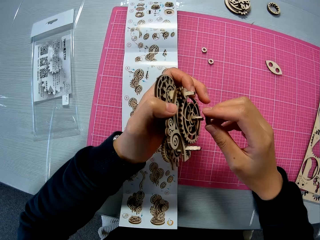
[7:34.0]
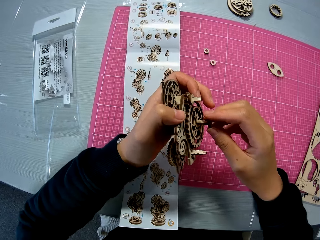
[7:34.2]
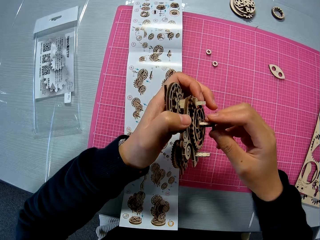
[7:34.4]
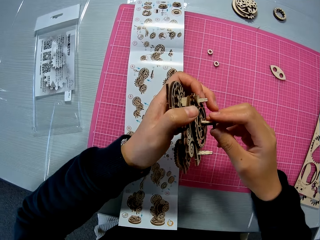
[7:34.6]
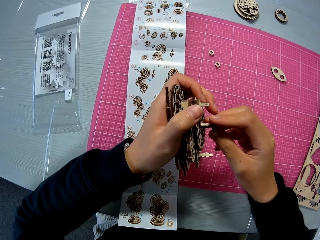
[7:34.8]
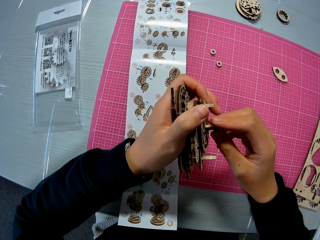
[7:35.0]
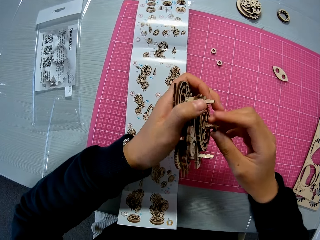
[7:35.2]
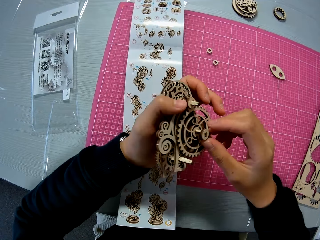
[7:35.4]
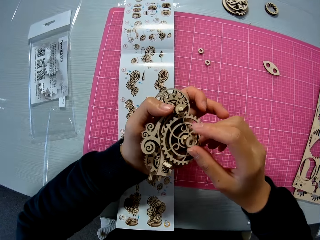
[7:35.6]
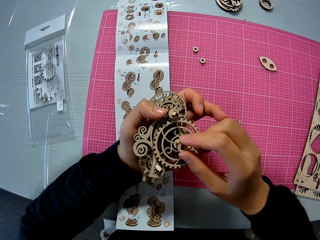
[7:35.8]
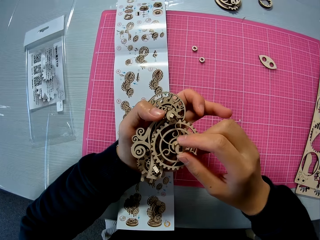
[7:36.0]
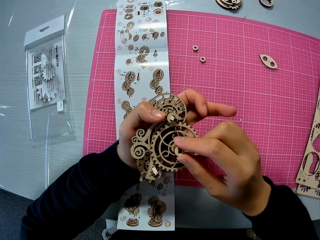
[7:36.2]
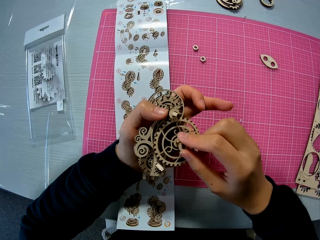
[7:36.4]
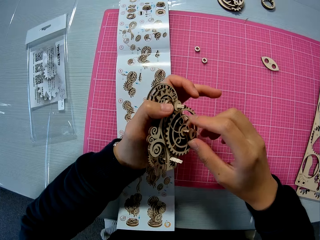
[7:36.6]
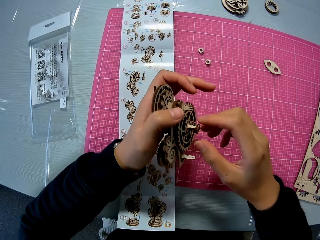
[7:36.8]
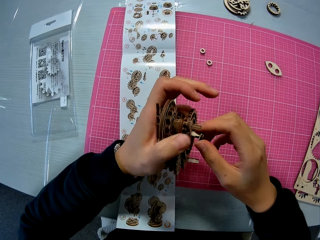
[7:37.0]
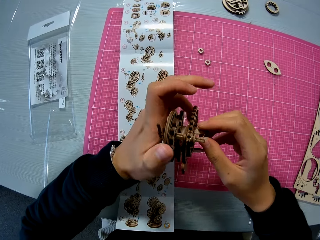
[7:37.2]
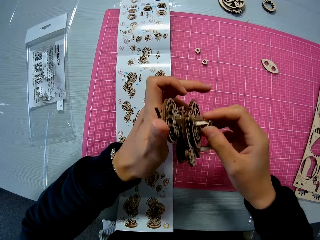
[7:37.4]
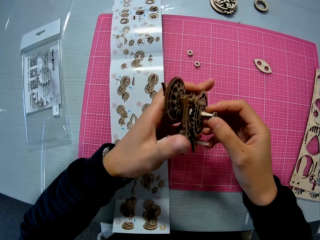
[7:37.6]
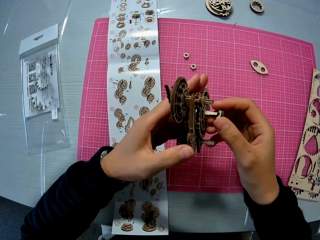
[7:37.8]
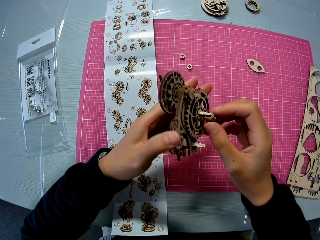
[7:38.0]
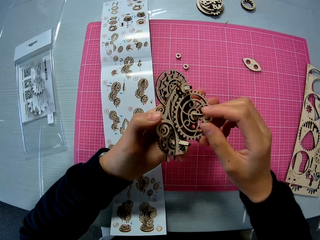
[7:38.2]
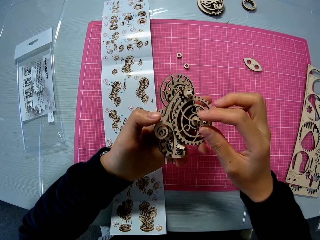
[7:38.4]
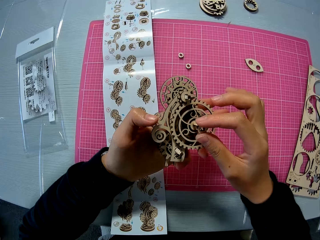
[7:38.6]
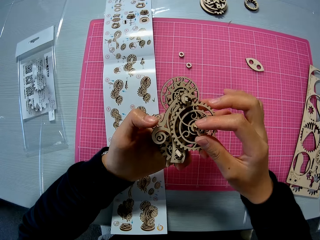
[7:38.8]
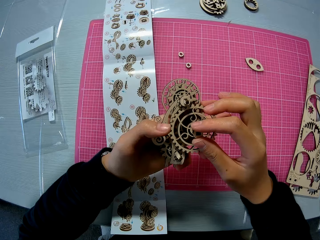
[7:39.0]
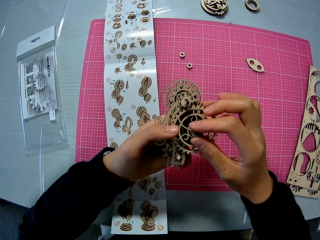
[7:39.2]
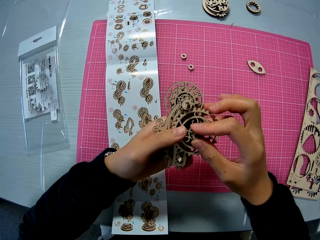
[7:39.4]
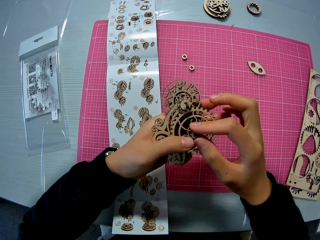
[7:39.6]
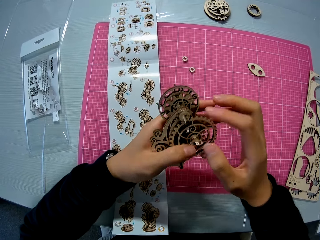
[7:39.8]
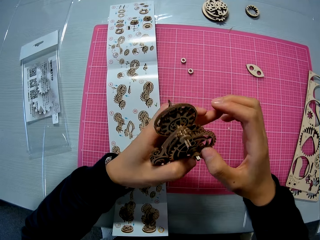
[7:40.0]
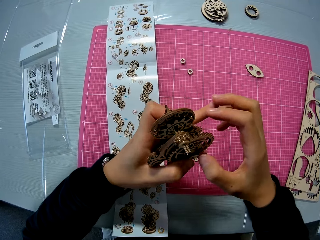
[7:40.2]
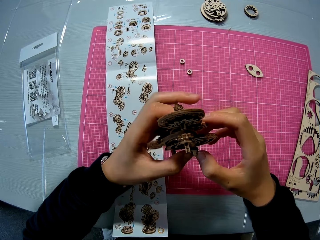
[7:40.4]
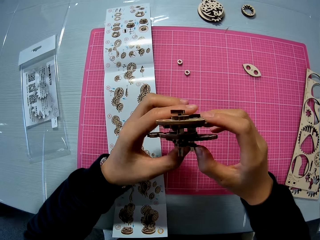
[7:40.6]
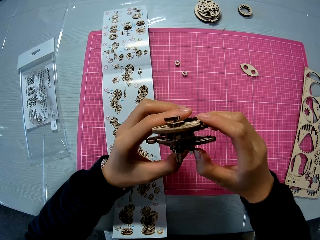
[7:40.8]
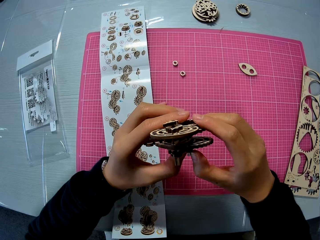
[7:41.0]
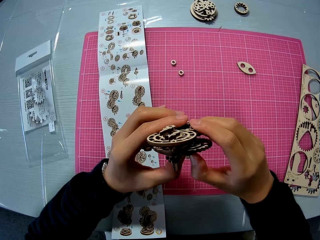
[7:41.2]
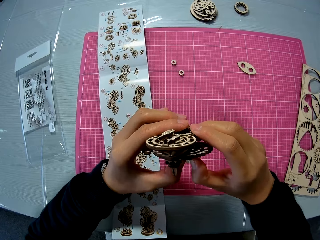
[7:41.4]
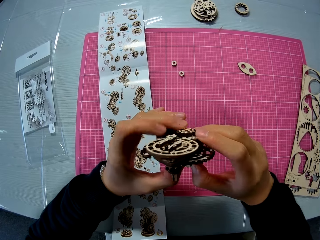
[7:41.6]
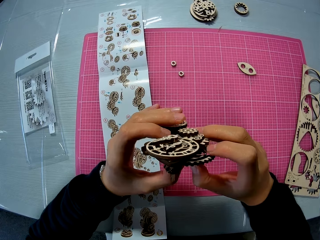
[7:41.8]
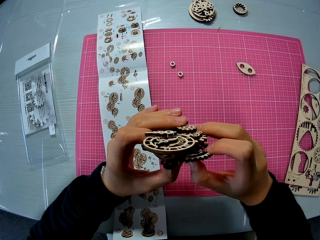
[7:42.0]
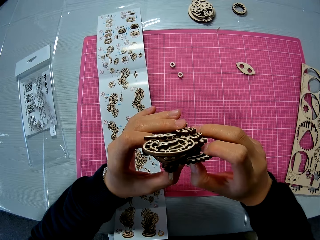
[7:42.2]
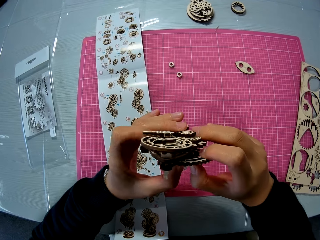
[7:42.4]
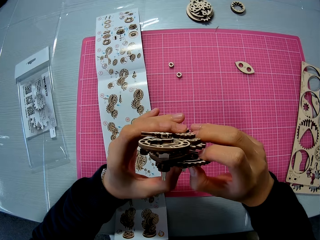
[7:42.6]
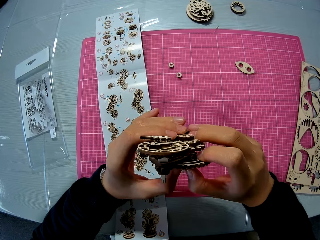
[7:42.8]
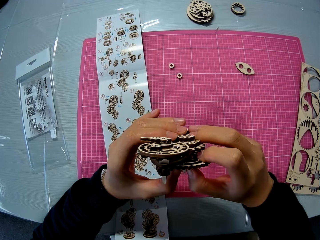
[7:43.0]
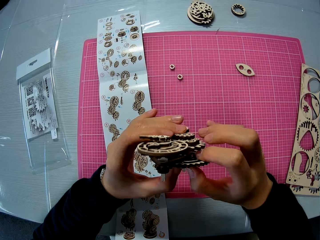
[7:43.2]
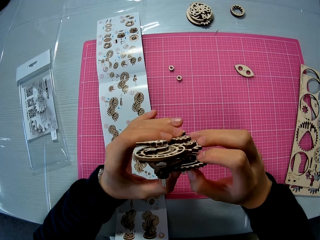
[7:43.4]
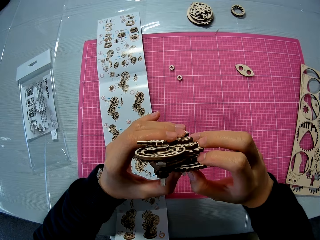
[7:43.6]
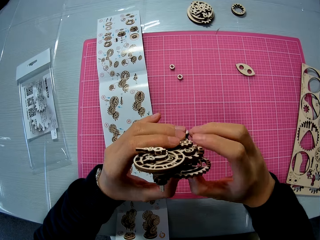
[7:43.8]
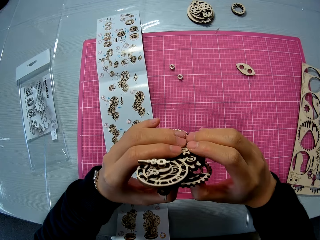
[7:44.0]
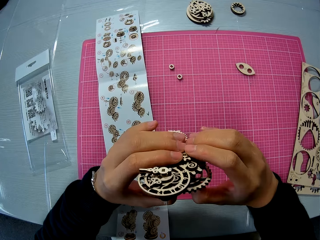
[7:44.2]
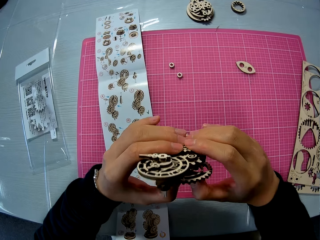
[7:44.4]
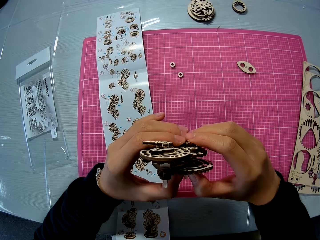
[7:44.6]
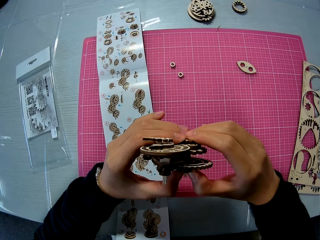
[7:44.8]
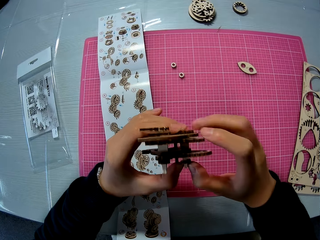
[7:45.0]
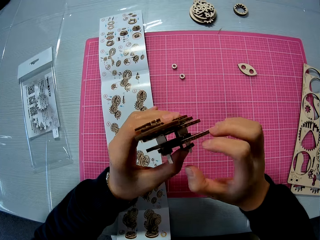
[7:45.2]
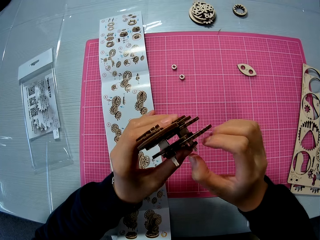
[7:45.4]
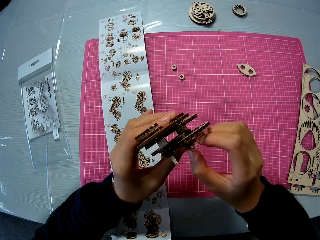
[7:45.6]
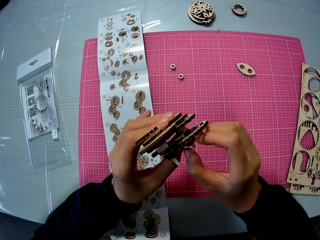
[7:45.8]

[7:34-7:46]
The camera wearer puts the wooden stem gear part on the wooden stem gear. They examine the wooden stem gear.

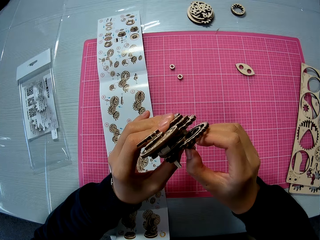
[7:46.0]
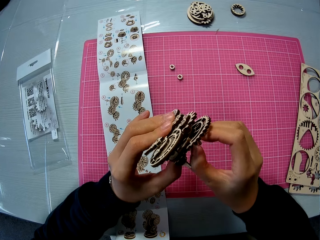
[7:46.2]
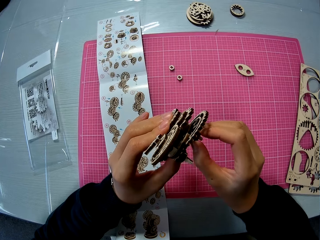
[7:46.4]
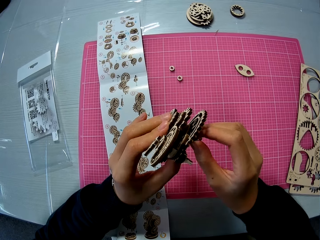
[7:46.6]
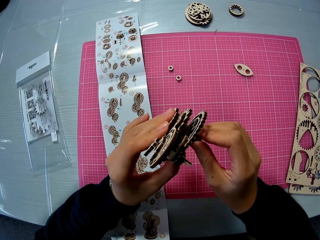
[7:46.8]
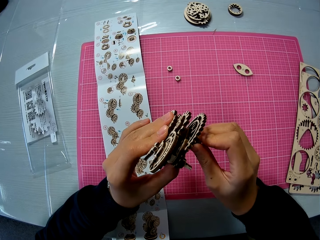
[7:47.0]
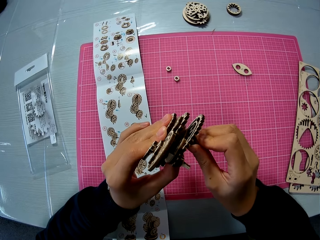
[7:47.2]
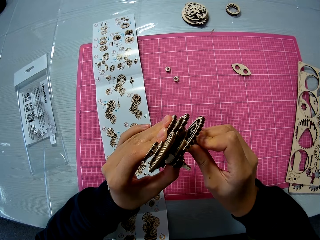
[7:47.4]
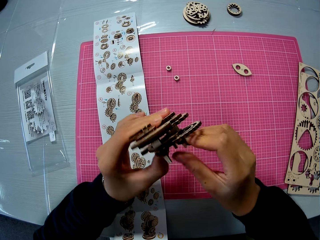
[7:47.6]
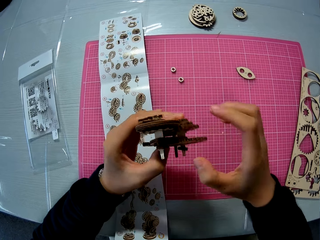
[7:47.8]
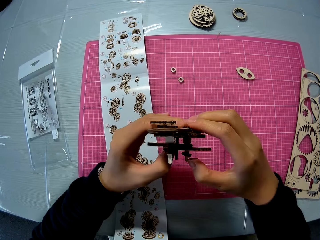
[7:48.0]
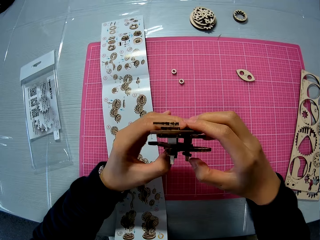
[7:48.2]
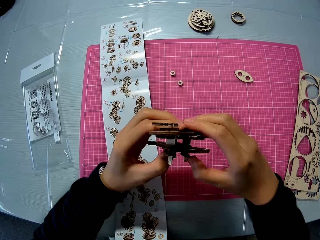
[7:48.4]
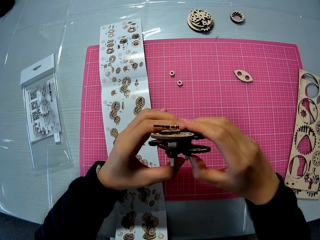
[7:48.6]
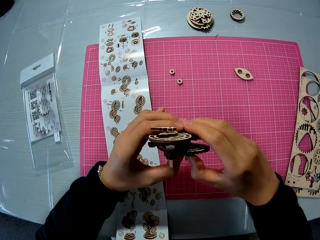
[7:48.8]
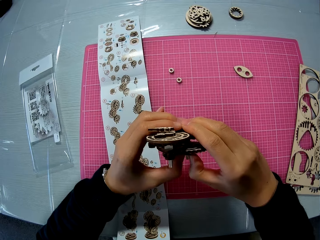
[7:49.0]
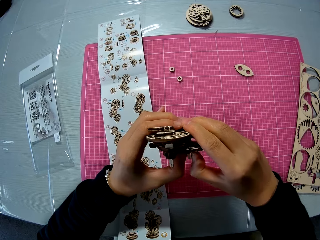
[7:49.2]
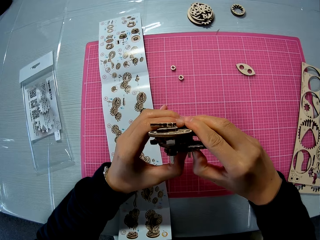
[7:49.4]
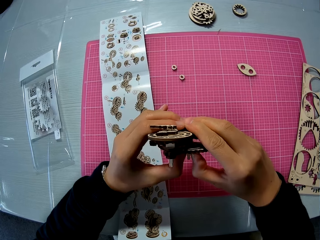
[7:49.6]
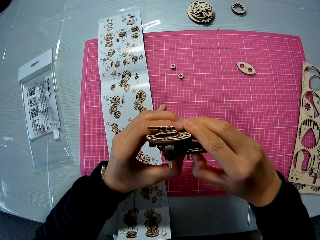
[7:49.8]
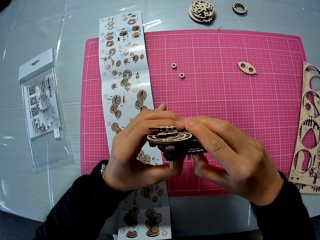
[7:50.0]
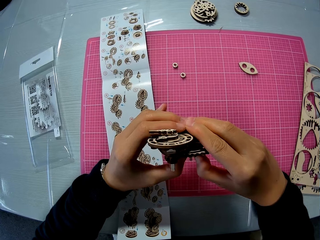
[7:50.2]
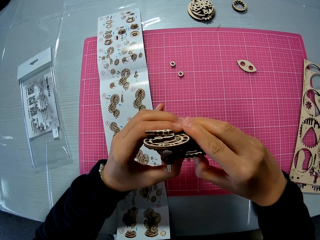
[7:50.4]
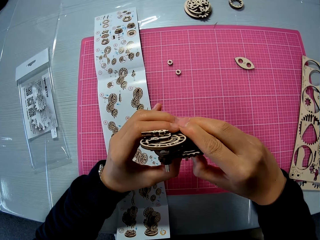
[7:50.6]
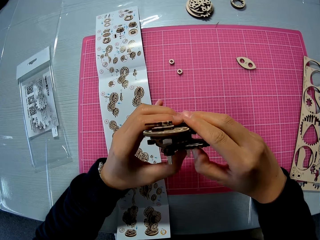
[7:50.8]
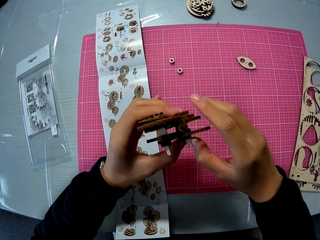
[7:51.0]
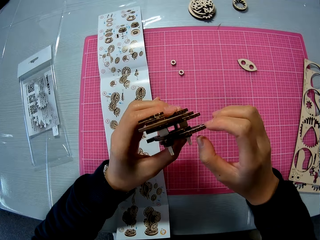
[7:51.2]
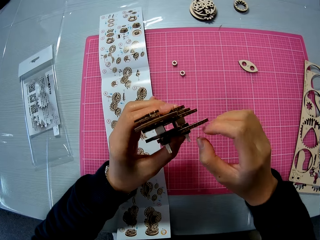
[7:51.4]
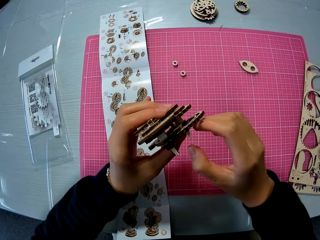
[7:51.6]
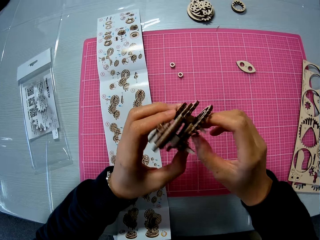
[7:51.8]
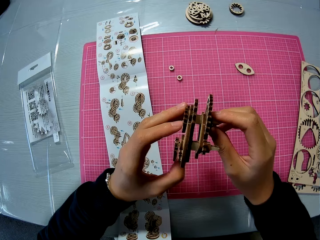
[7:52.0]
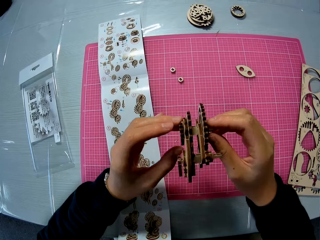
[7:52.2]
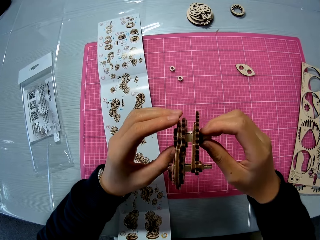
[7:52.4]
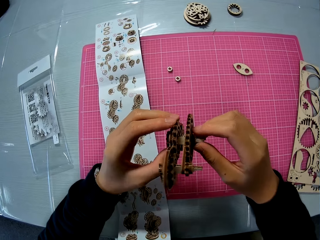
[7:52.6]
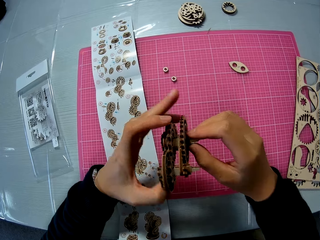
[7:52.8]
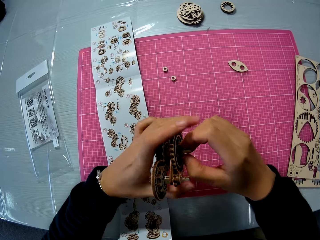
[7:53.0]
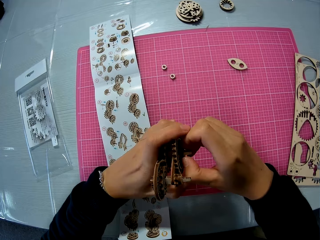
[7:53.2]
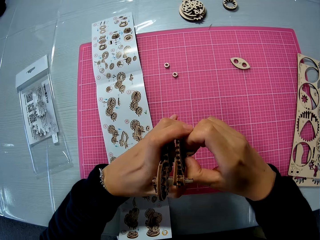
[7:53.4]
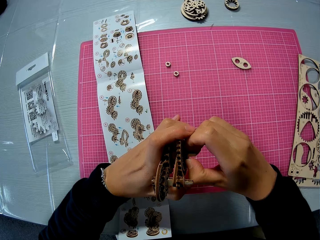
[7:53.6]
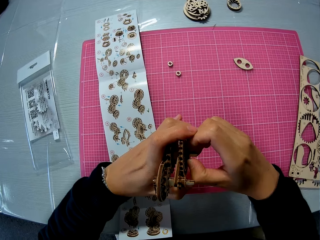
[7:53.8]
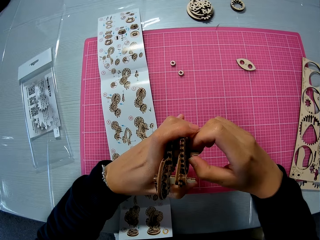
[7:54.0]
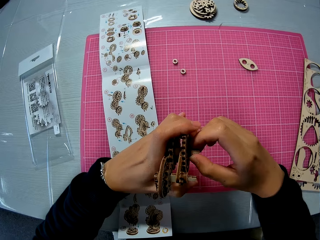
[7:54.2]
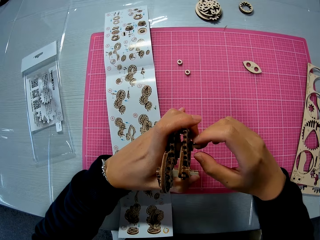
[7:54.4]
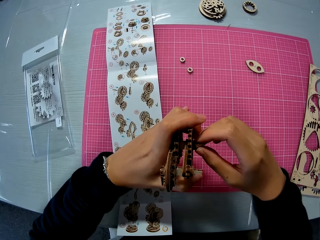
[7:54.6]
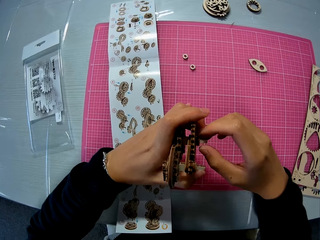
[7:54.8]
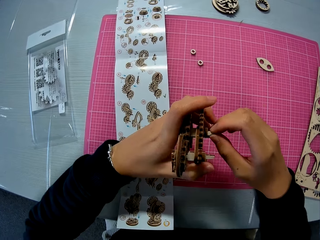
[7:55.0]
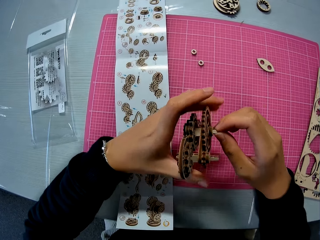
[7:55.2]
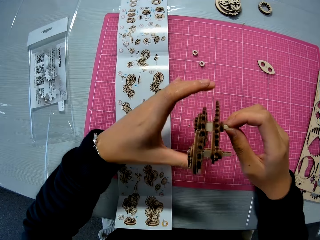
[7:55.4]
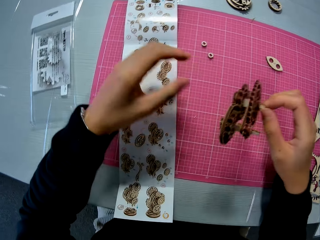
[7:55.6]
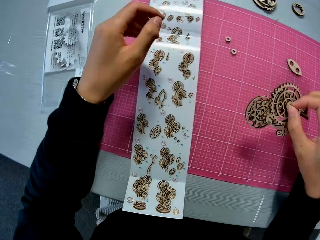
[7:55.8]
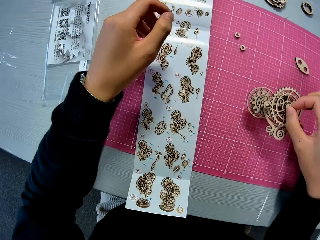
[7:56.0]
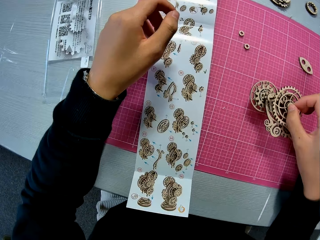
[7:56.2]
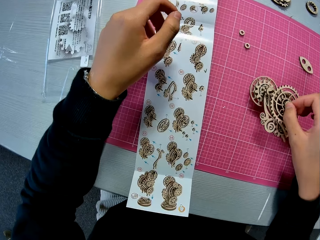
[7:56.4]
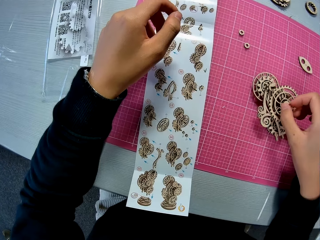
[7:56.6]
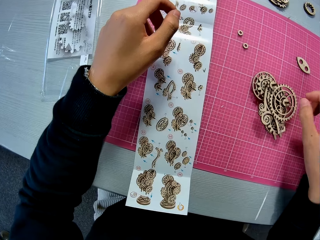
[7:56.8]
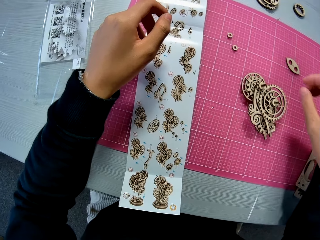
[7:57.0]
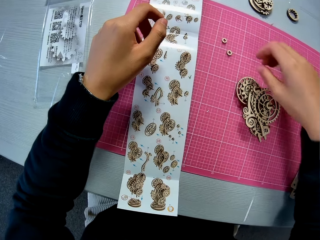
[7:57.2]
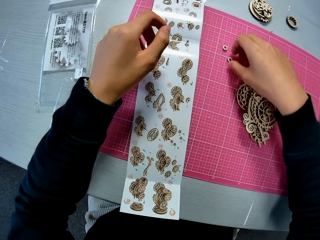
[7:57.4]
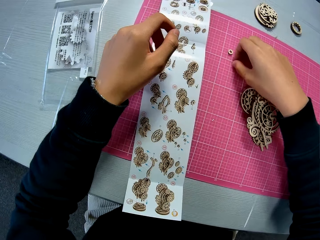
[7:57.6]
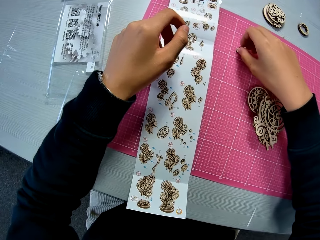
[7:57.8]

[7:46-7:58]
The camera wearer passes the wooden stem gear to the right hand. They put the wooden stem gear on the cutting mat. They pick up the wooden pieces from the cutting mat.
